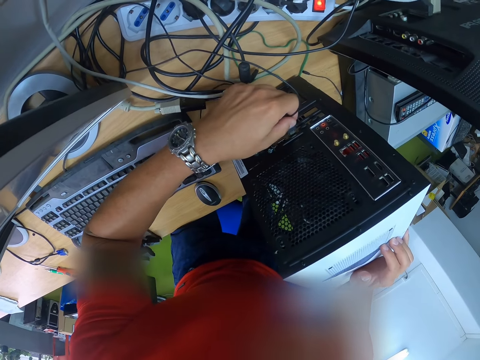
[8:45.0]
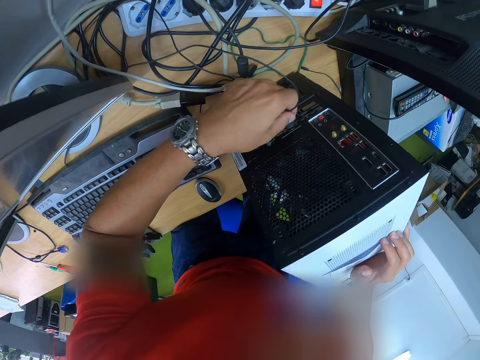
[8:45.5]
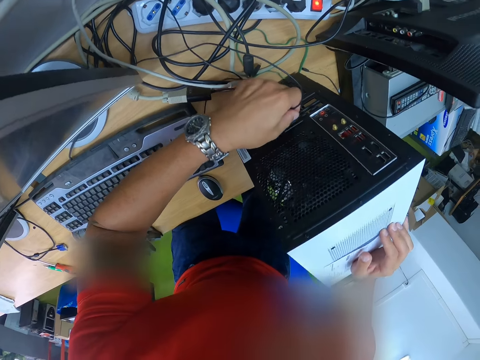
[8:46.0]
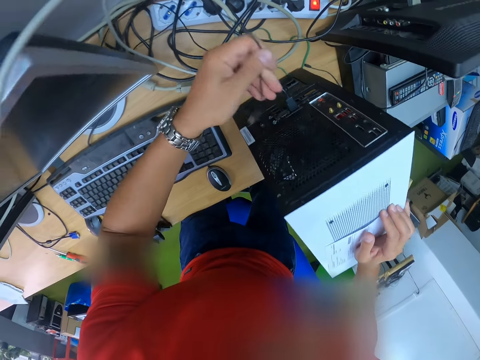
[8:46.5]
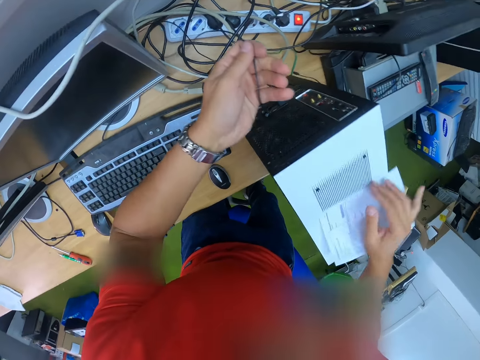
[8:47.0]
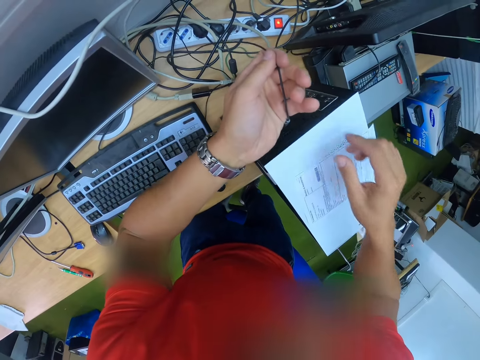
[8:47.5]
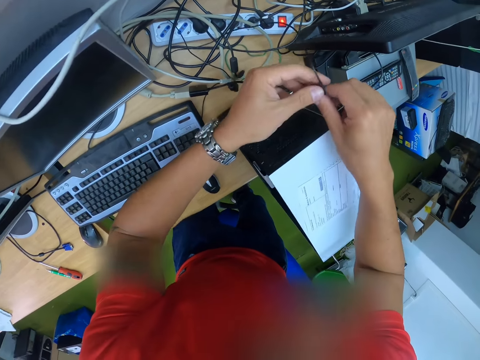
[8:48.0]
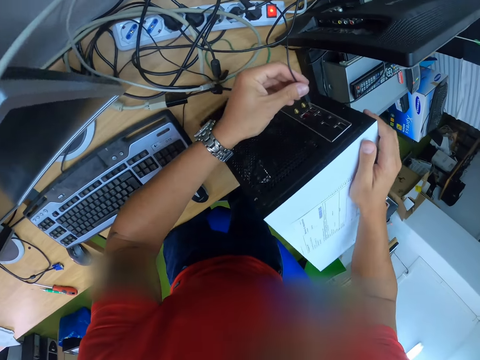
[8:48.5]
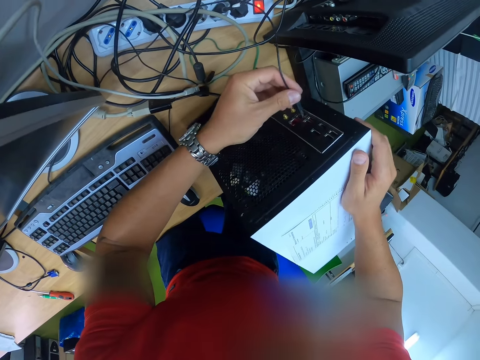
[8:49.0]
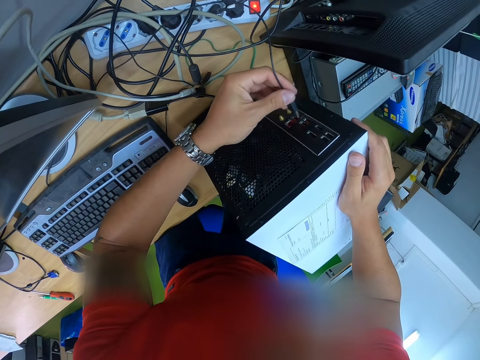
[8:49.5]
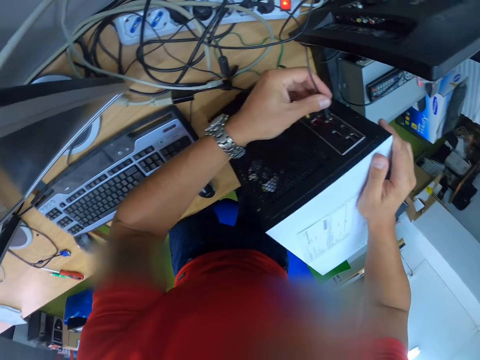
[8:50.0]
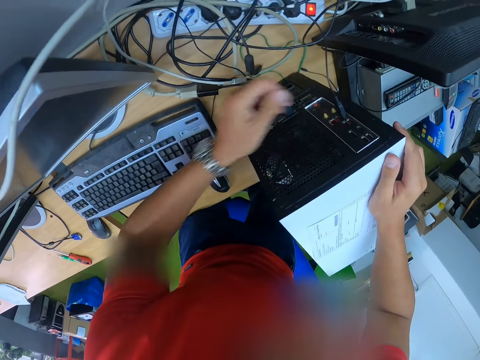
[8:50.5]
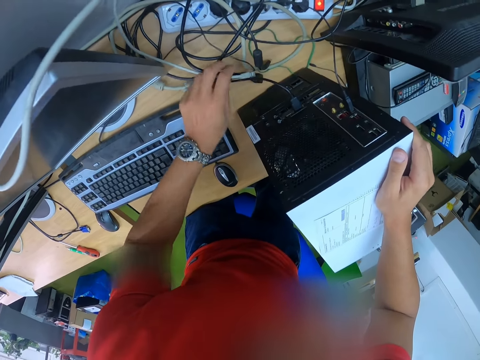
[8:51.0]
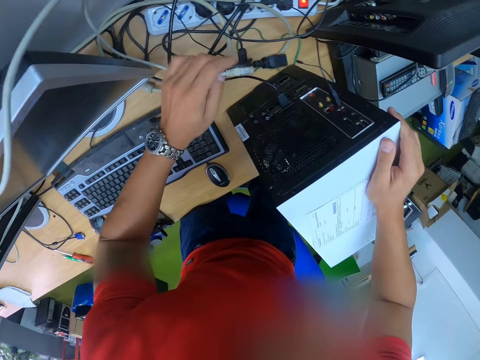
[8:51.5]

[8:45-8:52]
The camera wearer touches a cable. He adjusts the cable in his left hand with his right hand. He connects the cable in his left hand to the desktop on the table. He picks up a cable from the table with his left hand.

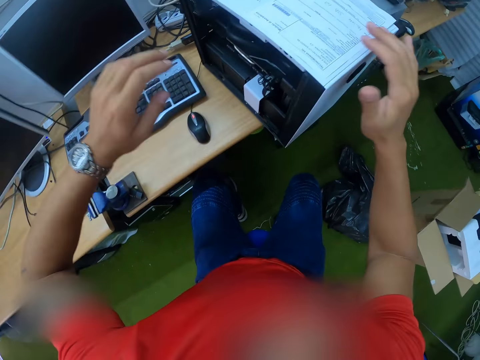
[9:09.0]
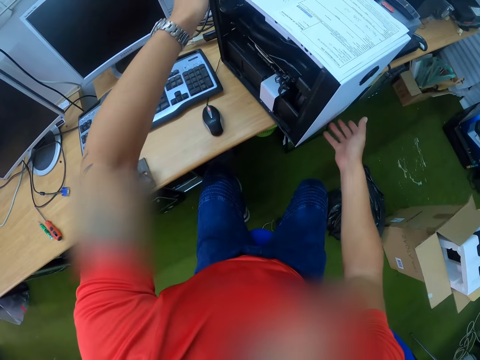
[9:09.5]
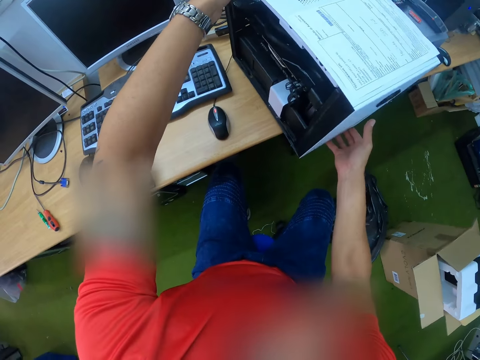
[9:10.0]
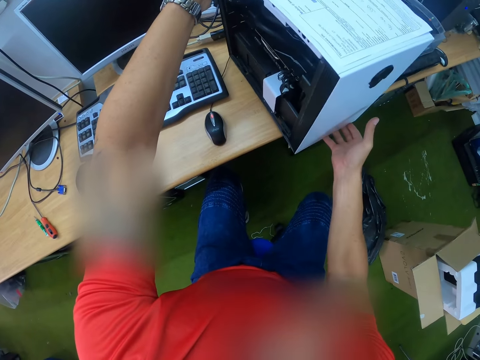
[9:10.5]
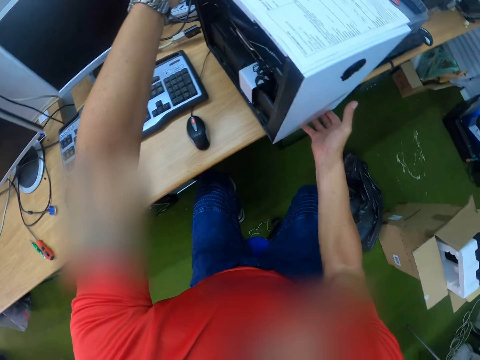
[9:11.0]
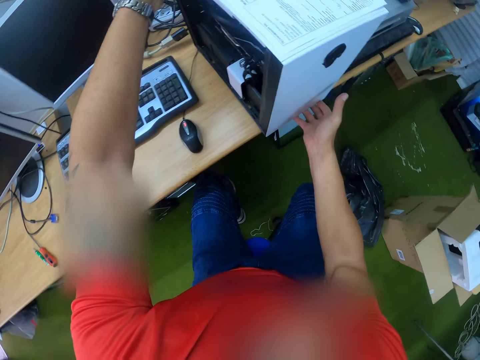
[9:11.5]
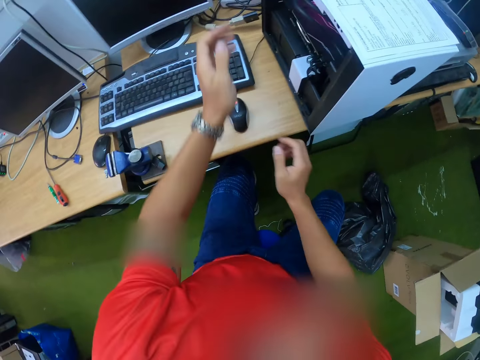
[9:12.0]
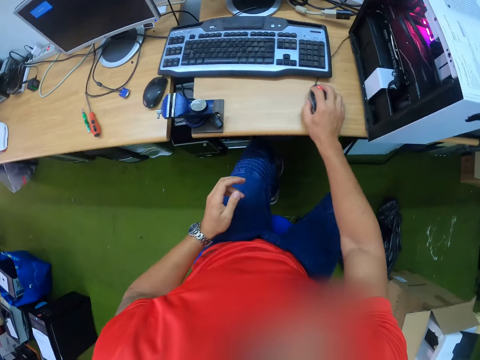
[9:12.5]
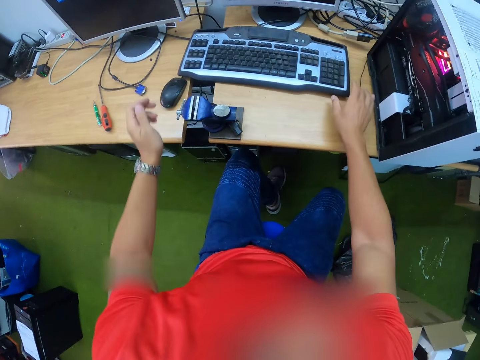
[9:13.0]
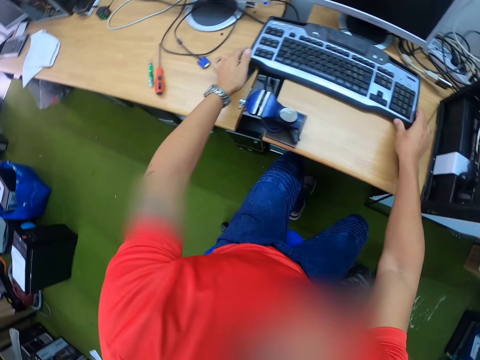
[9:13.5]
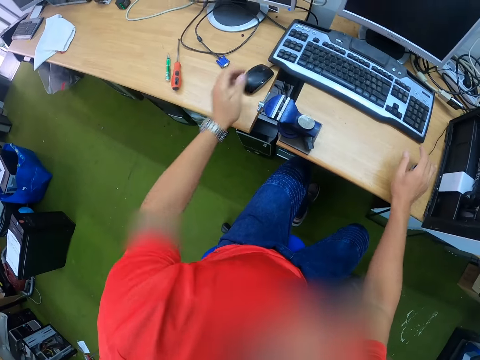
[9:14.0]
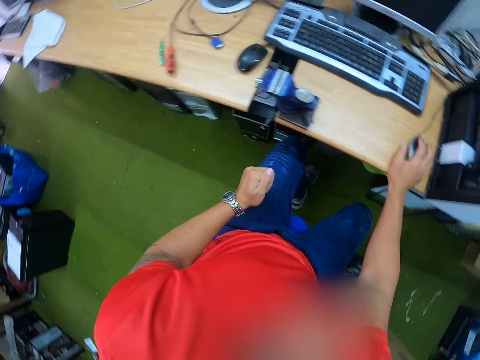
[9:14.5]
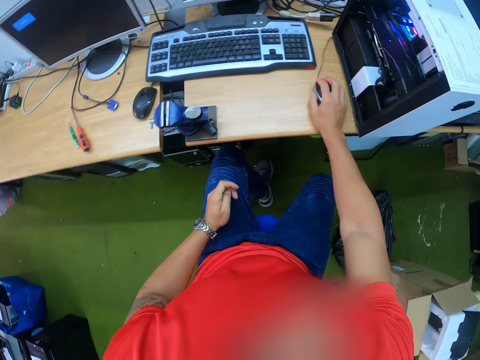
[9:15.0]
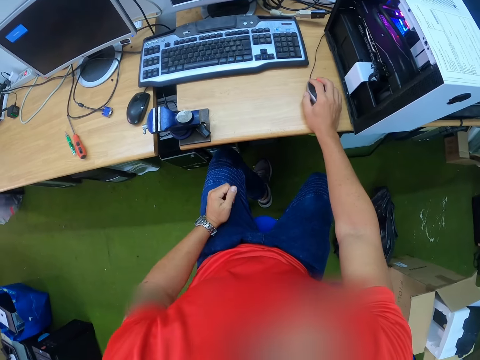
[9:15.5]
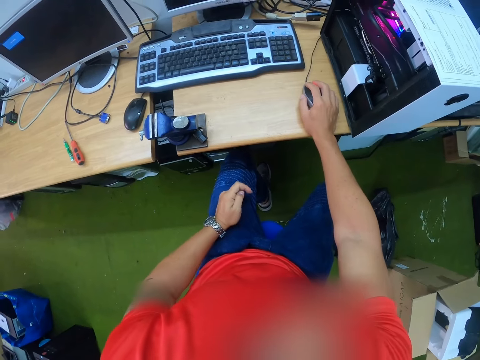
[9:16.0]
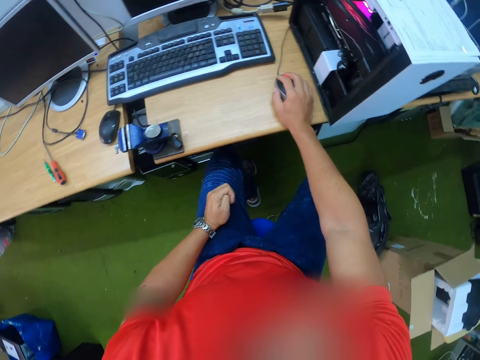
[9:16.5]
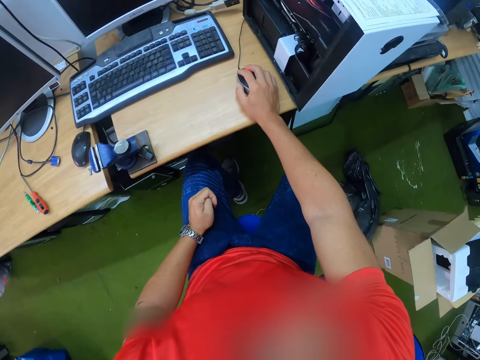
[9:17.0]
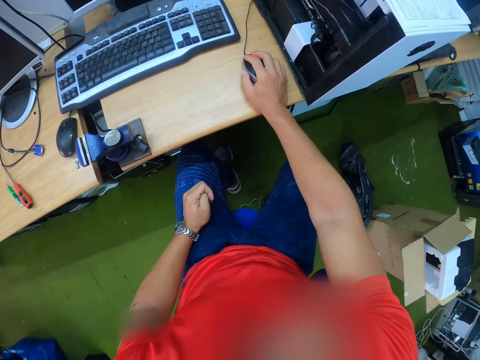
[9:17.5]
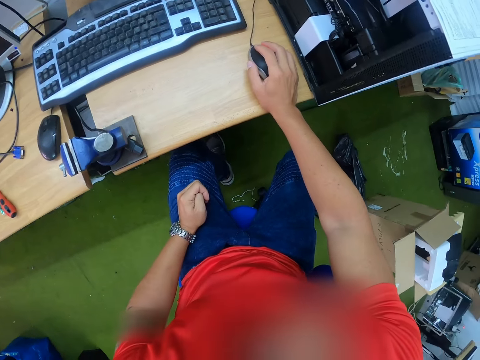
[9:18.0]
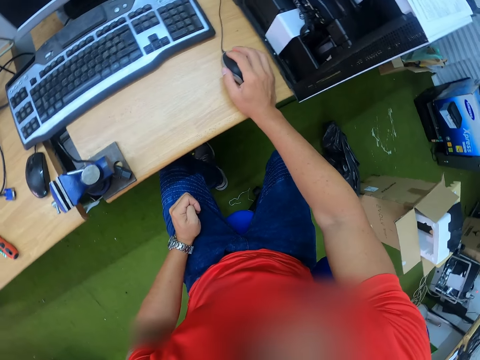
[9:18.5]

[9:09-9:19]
The camera wearer moves a paper on the desktop with his right hand. He moves the desktop on the table with both hands. He touches a printer. He moves a mouse on the table with his right hand. He touches the mouse. He moves a keyboard on the table with both hands. He operates the desktop computer with the mouse in his right hand.

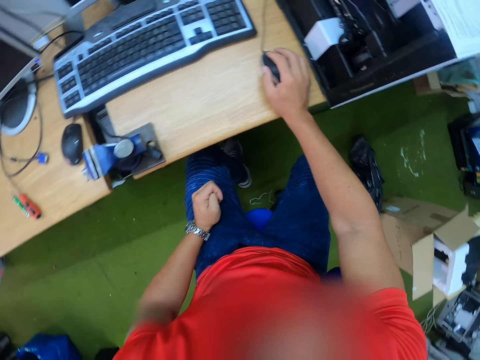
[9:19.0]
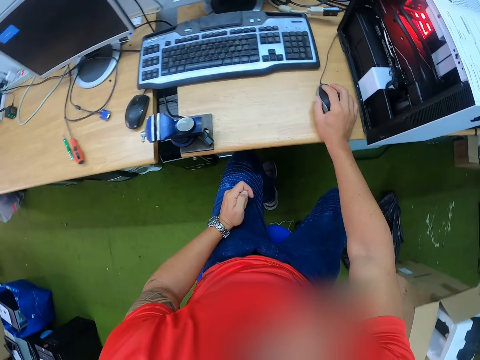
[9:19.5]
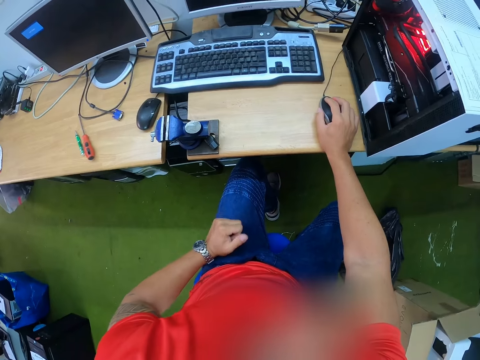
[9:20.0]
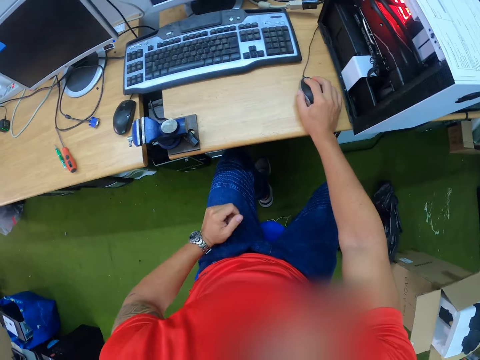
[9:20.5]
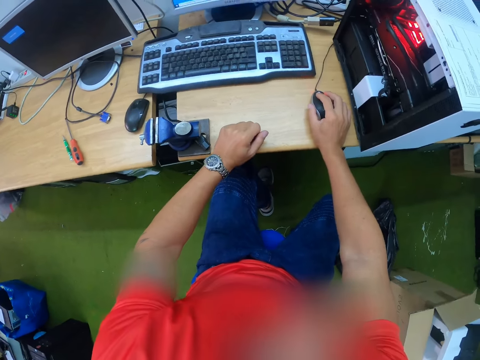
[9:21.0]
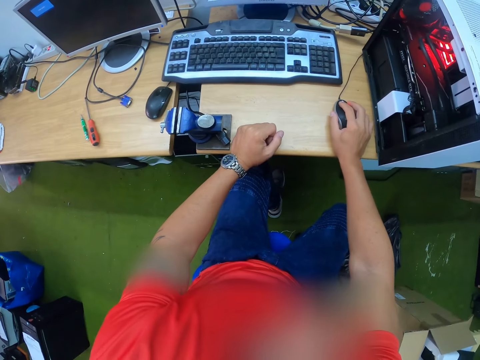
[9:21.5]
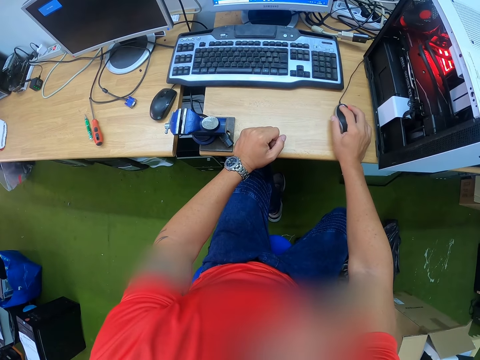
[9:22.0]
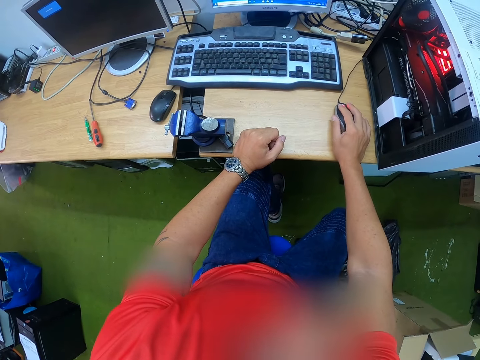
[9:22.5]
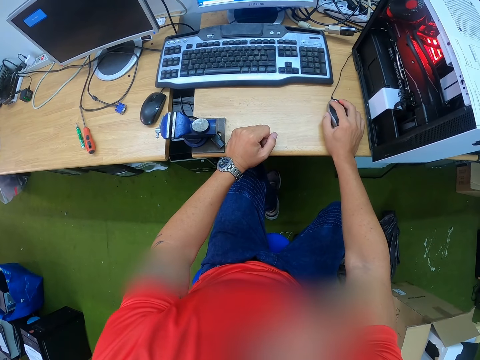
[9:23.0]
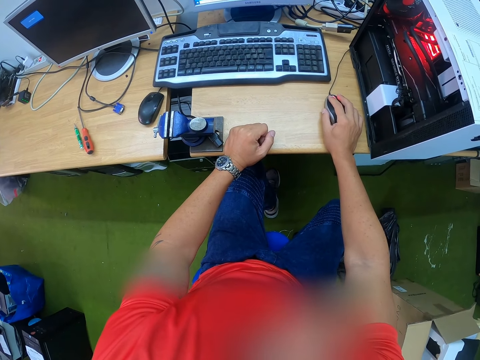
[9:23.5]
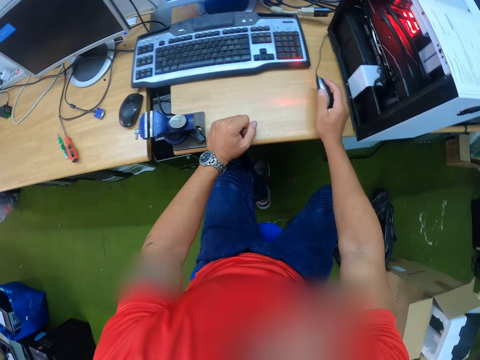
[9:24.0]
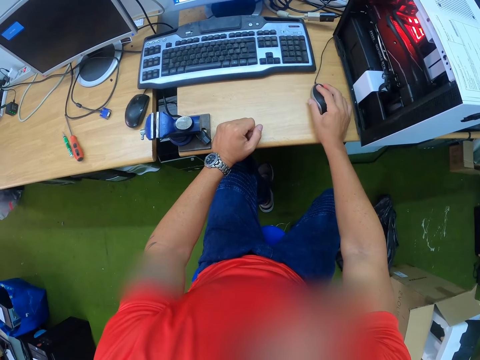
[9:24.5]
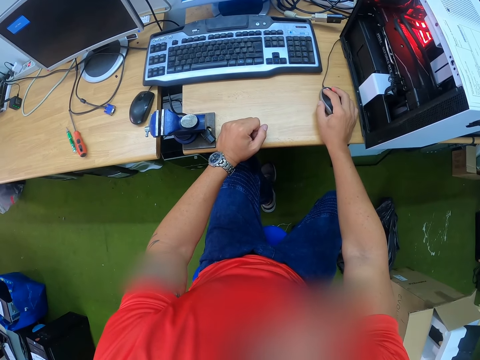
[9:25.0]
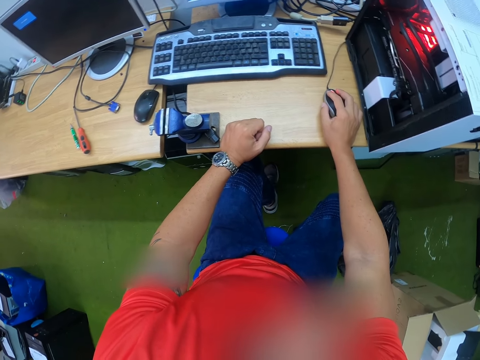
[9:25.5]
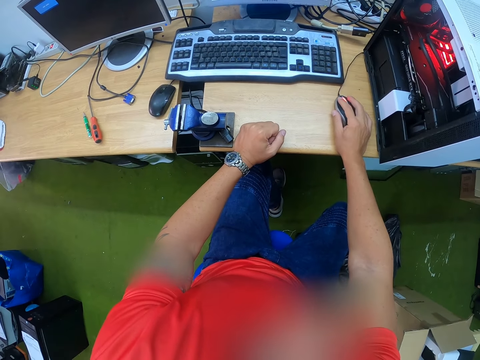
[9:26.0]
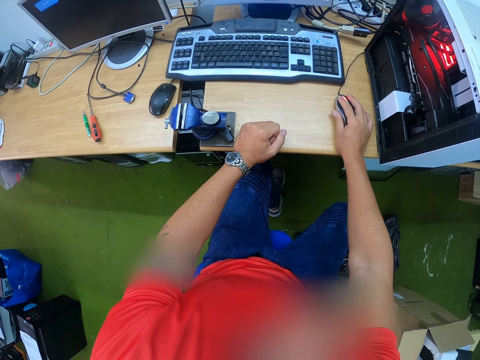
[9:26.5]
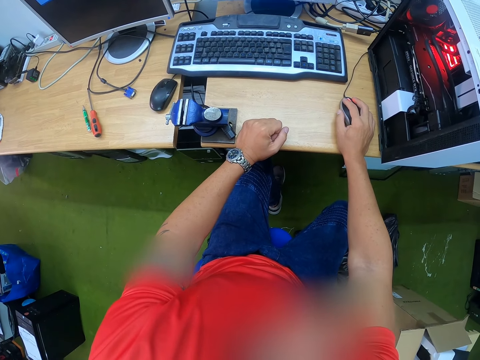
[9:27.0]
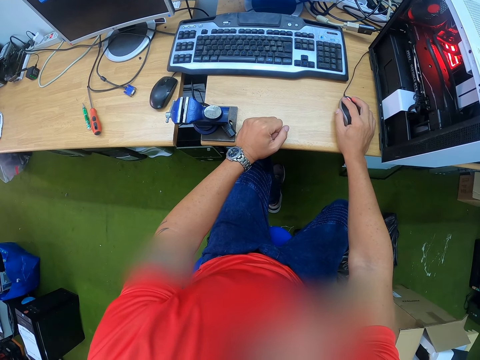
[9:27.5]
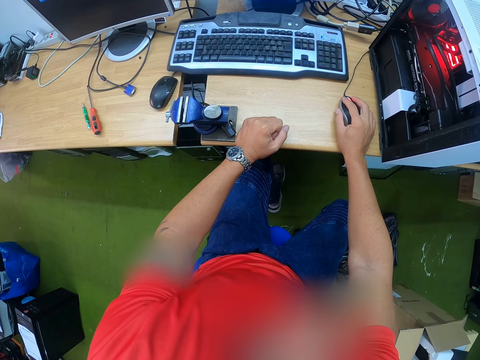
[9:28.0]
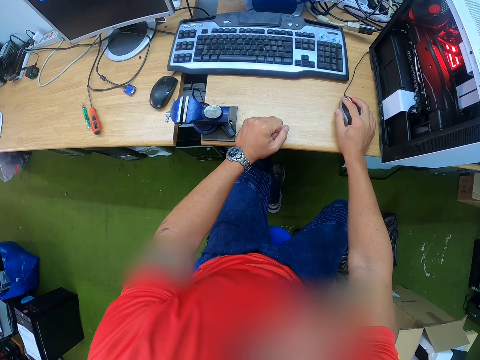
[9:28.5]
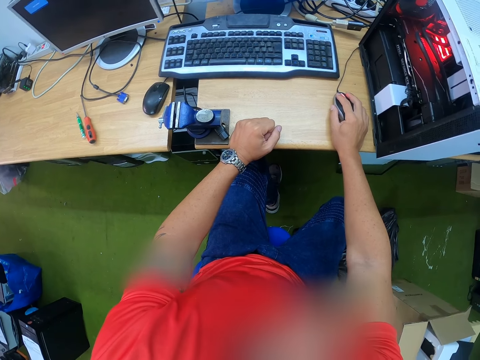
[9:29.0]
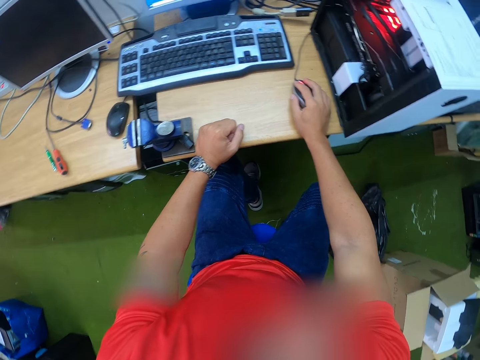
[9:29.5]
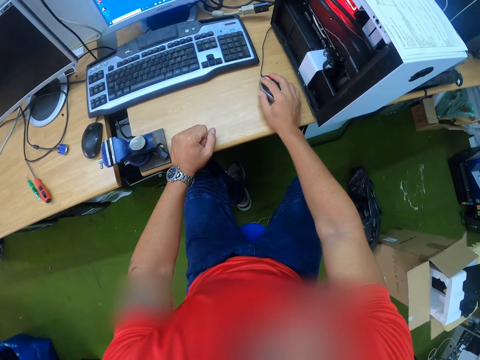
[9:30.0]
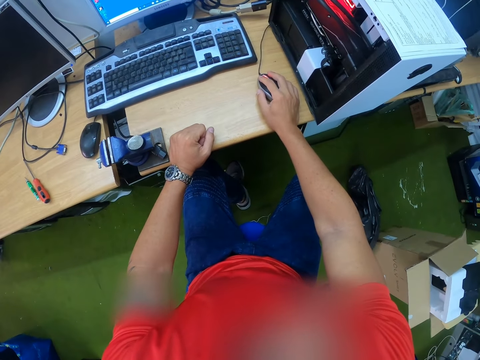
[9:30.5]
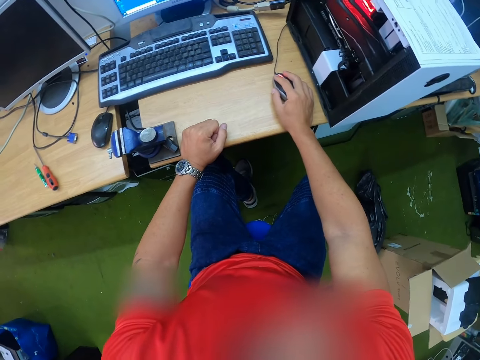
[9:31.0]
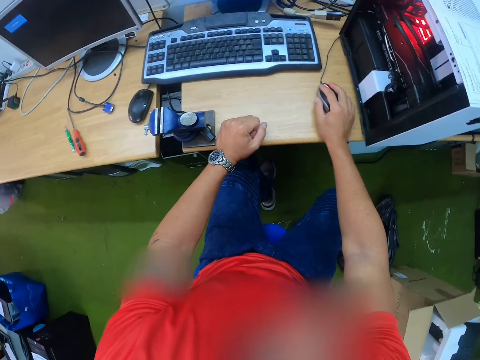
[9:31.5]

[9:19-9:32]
The camera wearer puts their hands on the table. They touch the mouse. They look around.
